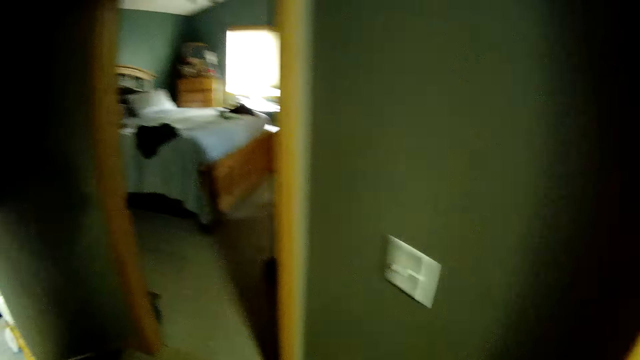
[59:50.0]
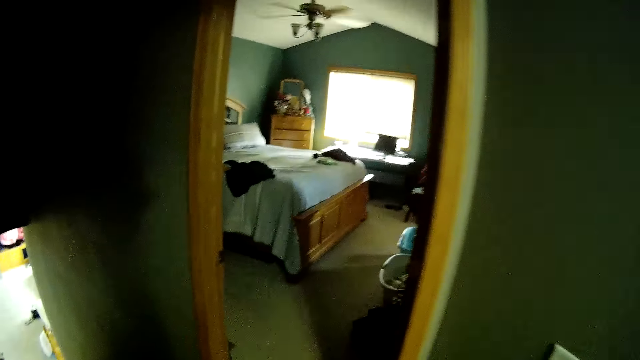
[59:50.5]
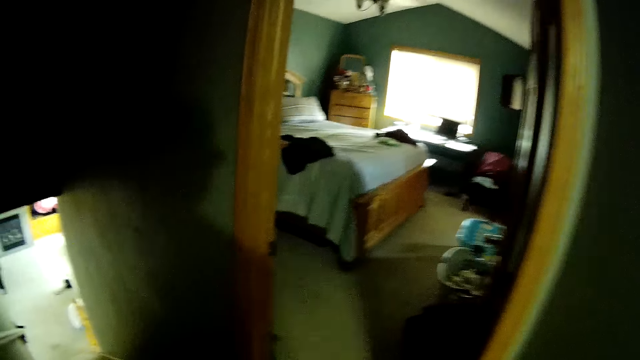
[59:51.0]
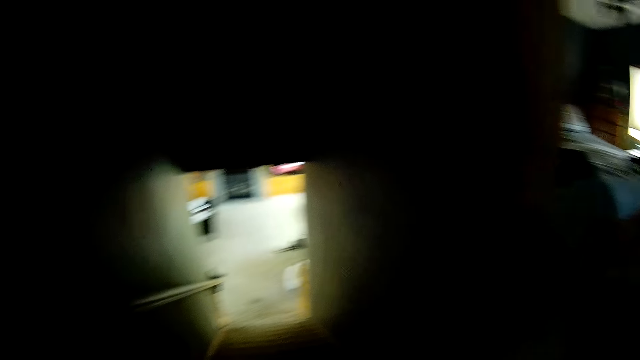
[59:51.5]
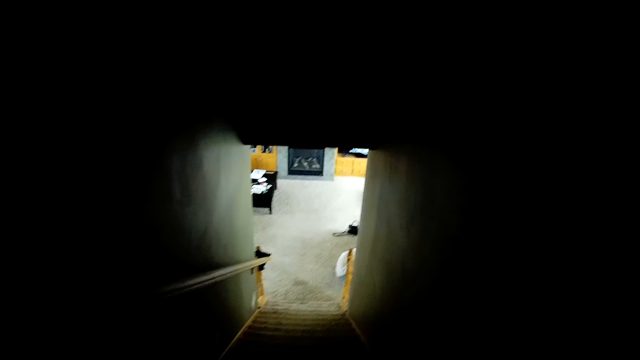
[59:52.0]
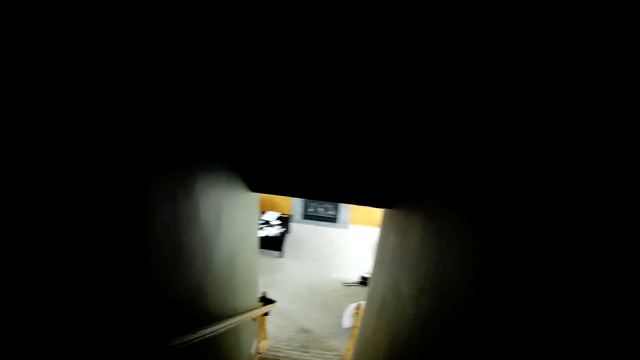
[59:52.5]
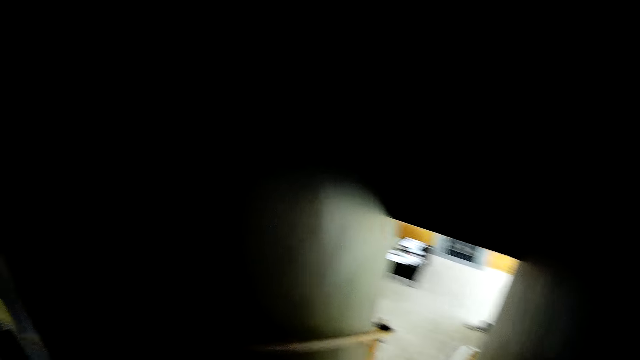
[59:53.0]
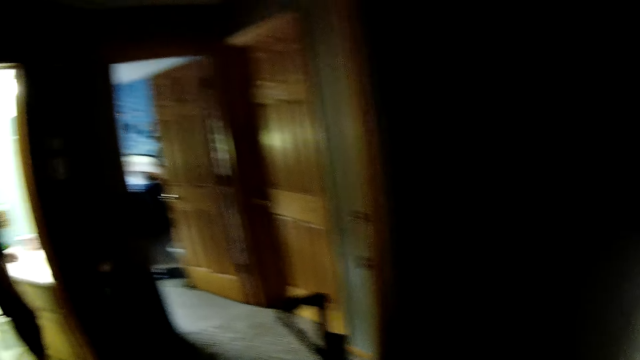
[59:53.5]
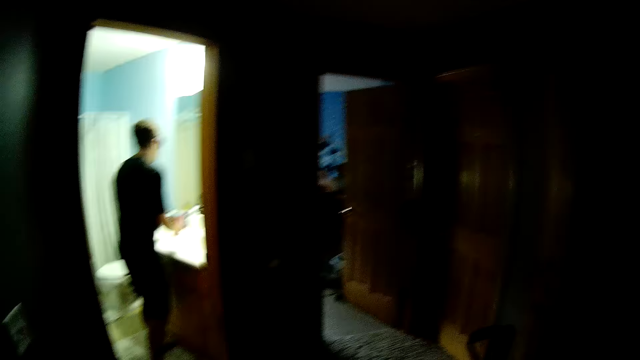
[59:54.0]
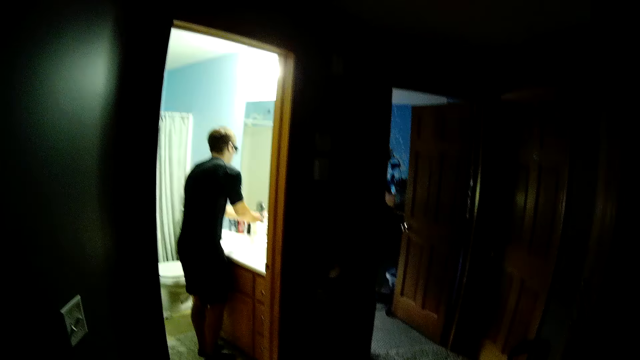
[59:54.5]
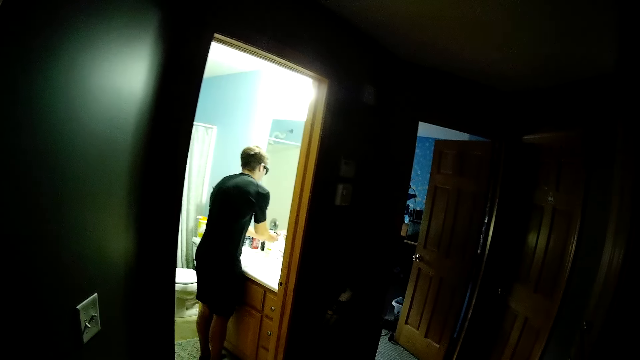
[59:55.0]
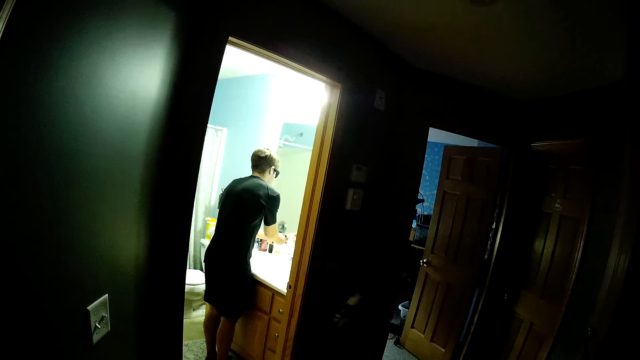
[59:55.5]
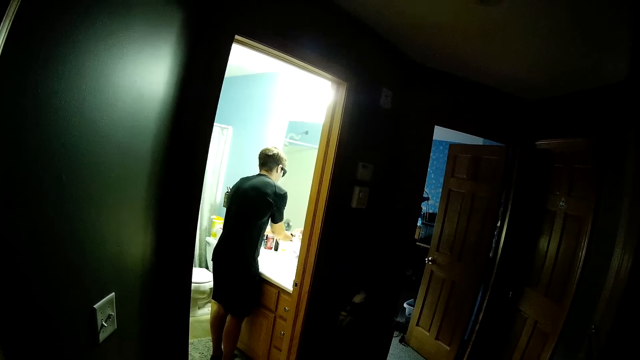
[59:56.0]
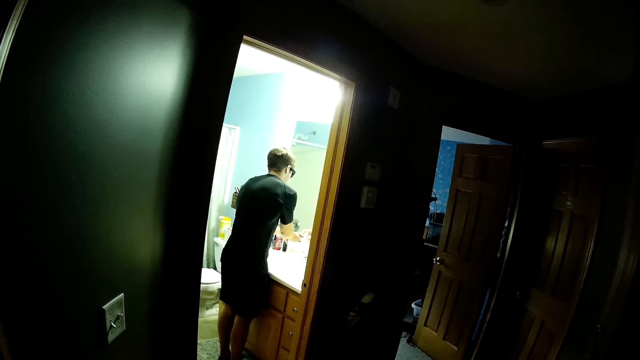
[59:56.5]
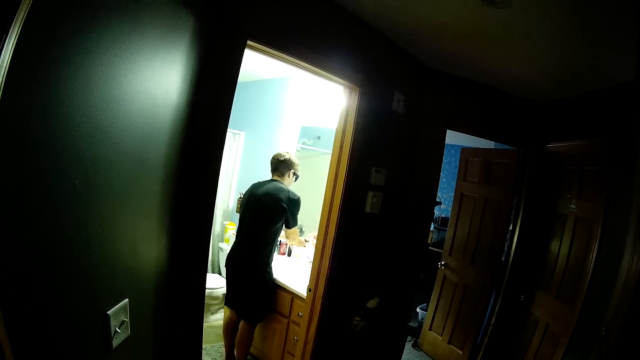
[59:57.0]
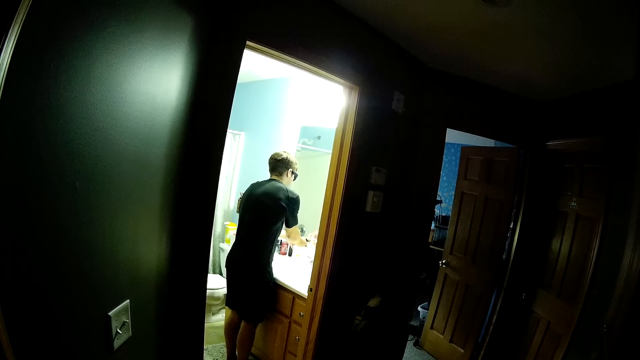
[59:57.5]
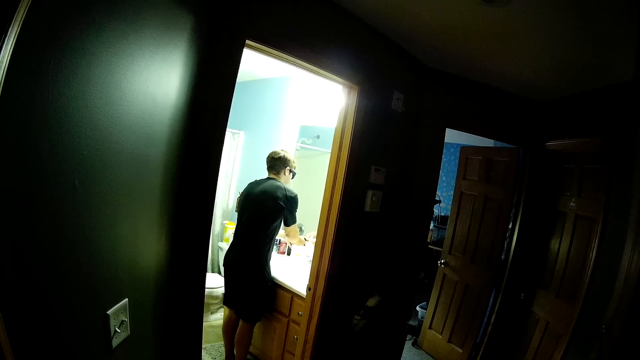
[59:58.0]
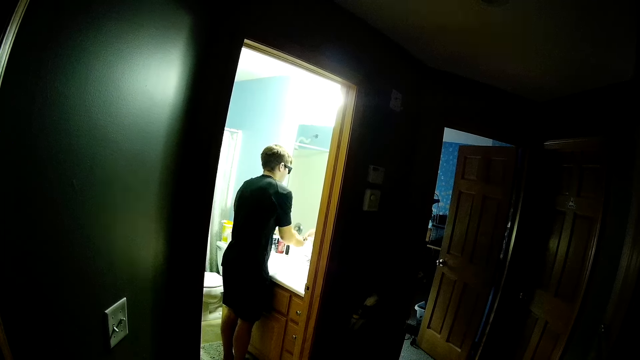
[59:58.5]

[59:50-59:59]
The camera wearer walks around. They look at the bedroom. They stand at the stairs. They look around. They look at a person. The person washes hands in the sink.

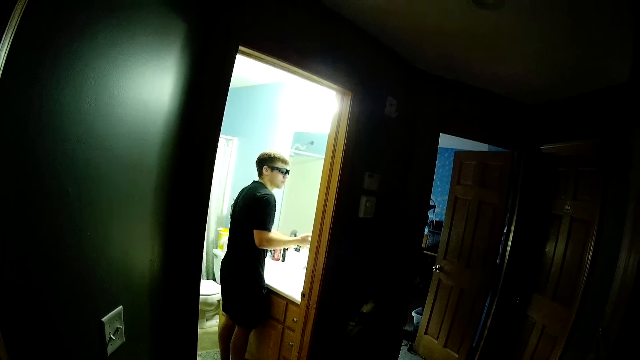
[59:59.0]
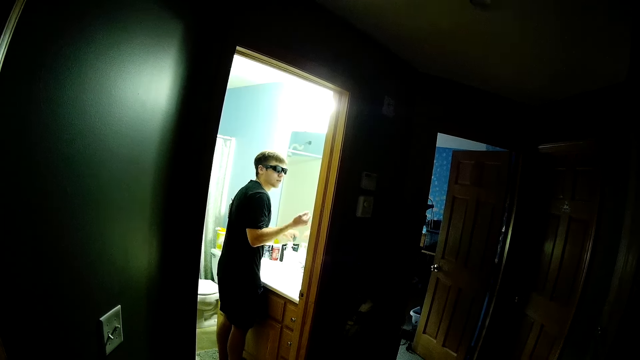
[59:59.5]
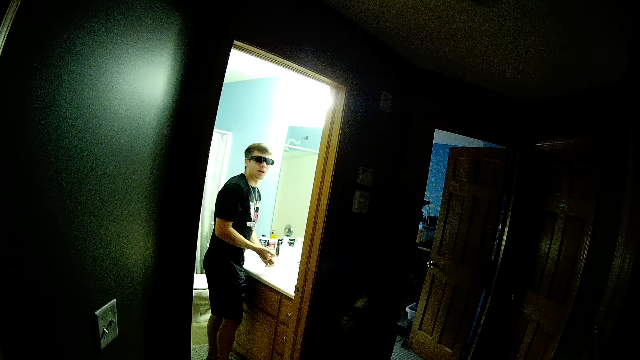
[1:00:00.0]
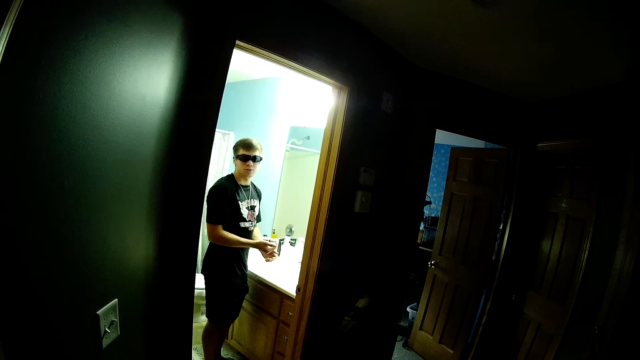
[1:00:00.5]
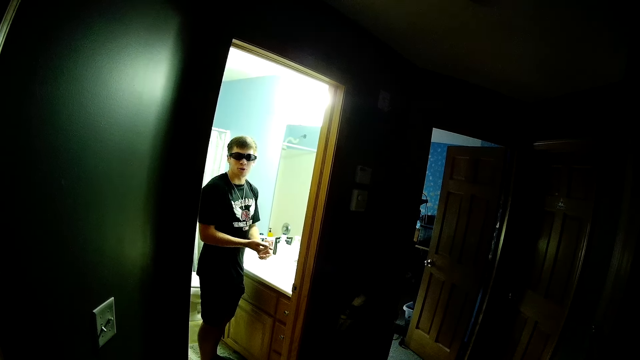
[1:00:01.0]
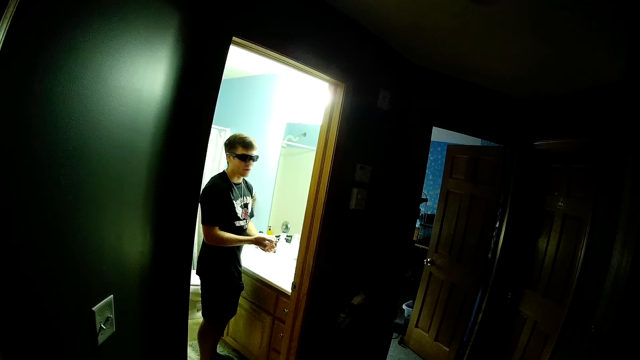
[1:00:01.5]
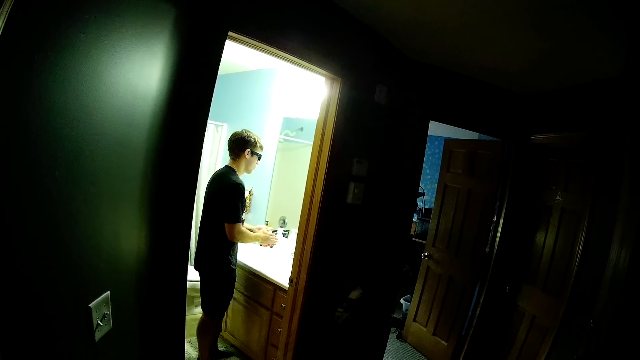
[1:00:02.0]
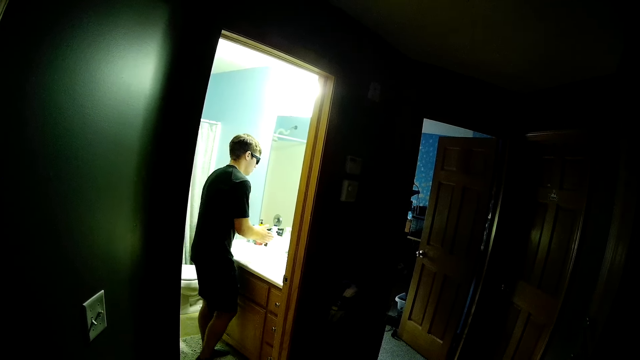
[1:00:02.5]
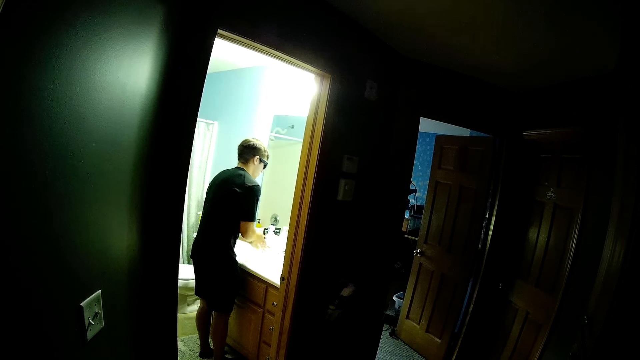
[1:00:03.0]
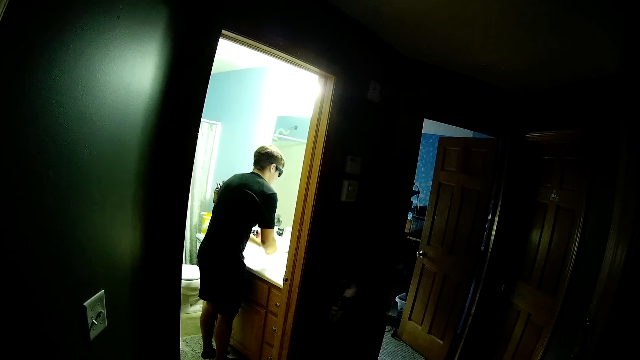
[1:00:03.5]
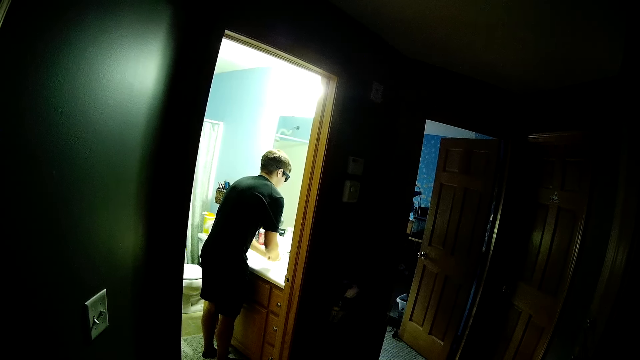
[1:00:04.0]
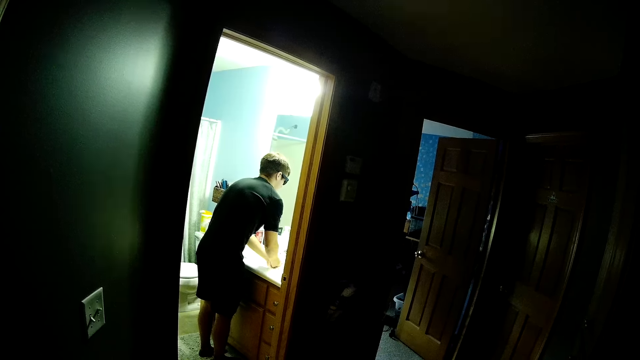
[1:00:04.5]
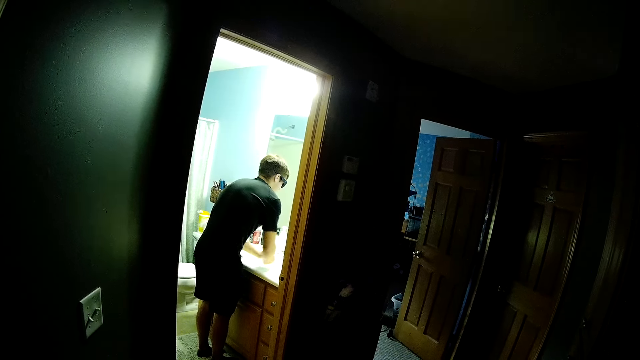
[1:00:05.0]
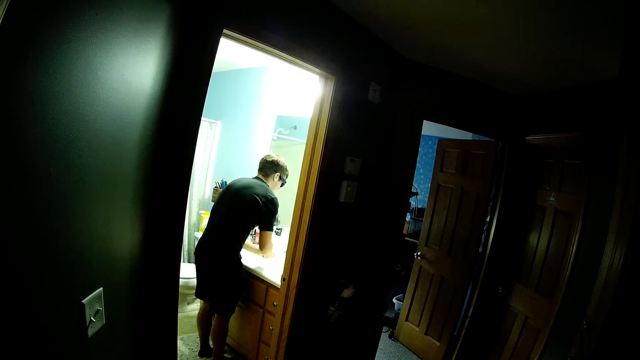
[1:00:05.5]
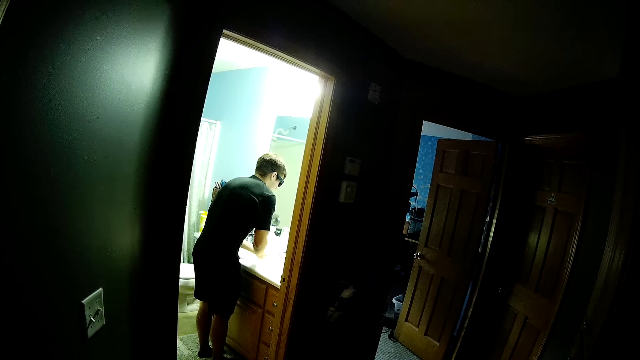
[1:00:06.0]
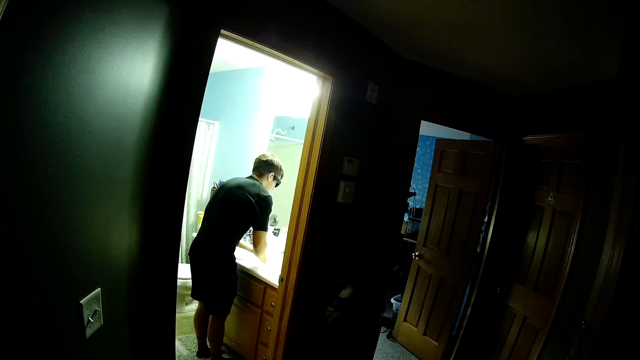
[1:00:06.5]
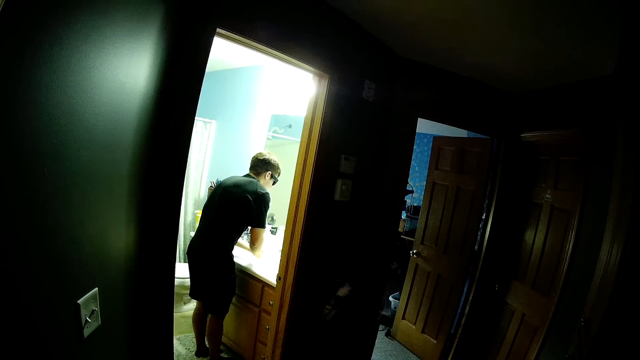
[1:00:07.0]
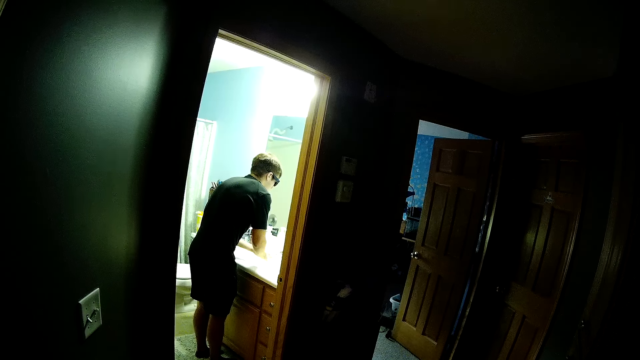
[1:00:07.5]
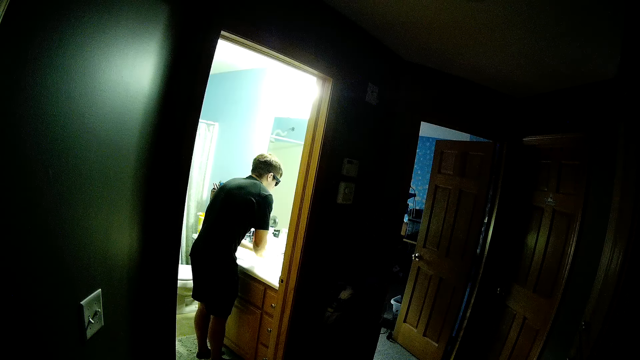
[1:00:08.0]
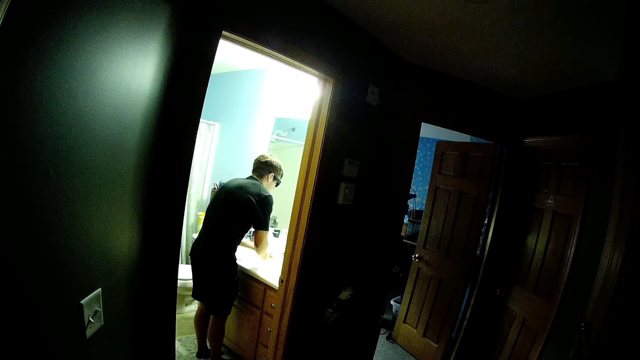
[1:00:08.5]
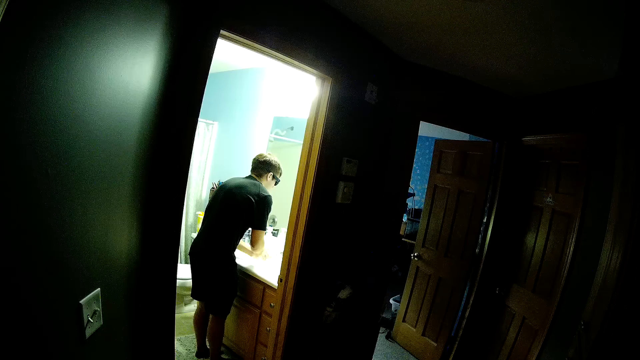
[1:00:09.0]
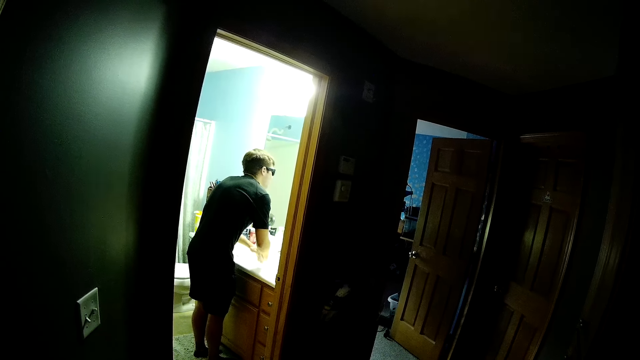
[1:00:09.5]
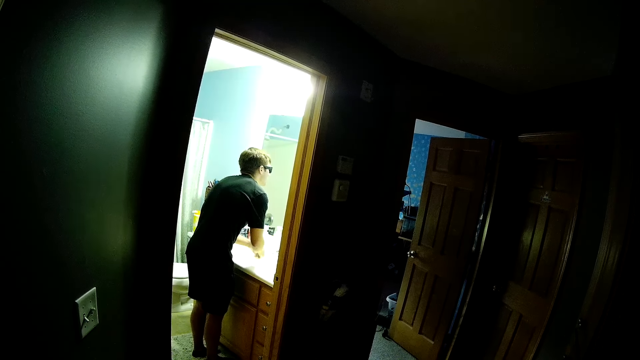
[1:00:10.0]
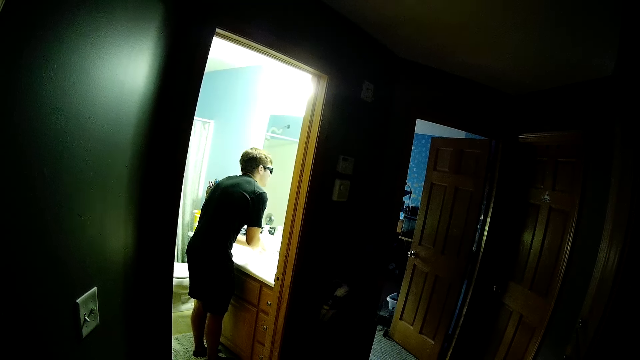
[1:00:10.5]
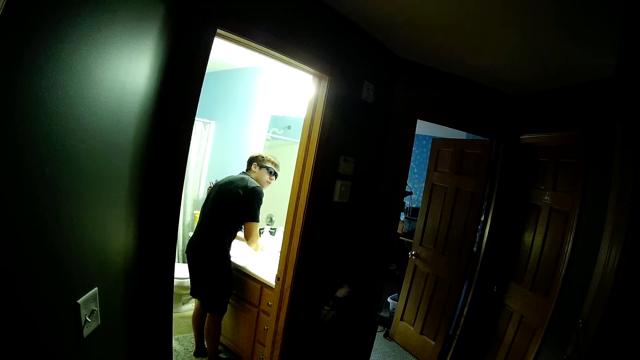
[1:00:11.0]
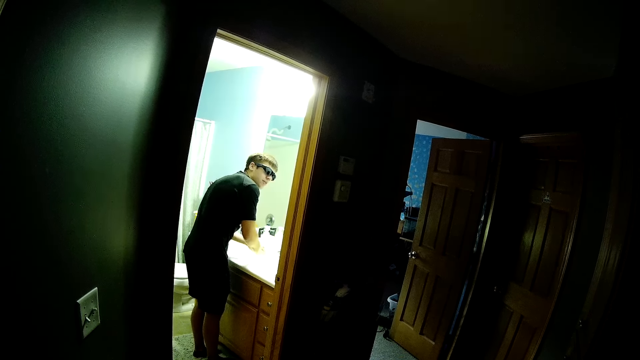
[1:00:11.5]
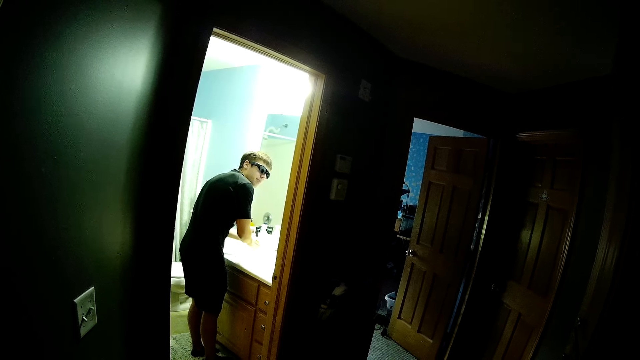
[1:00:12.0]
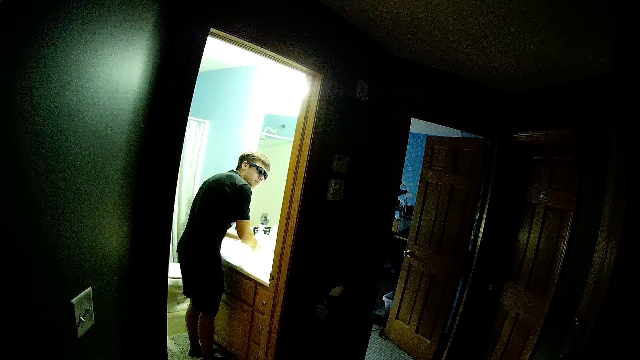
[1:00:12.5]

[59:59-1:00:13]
The camera wearer converses with a man. They look at the man. The man washes hands in the sink. The man converses with the camera wearer.
